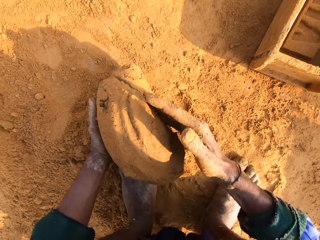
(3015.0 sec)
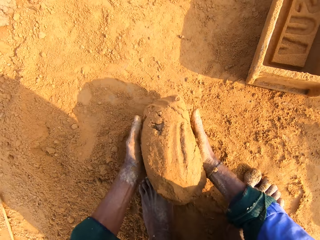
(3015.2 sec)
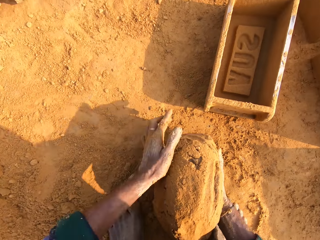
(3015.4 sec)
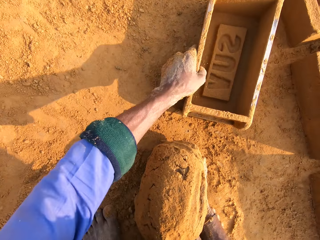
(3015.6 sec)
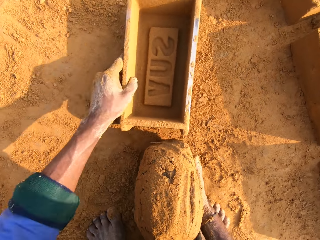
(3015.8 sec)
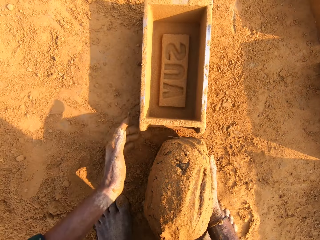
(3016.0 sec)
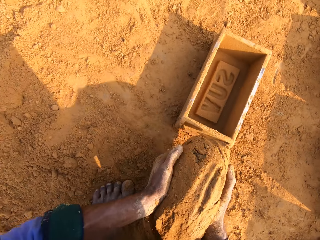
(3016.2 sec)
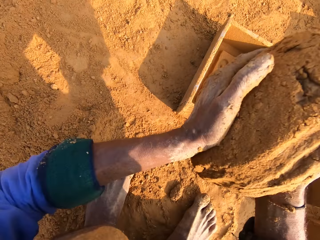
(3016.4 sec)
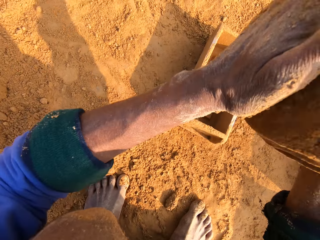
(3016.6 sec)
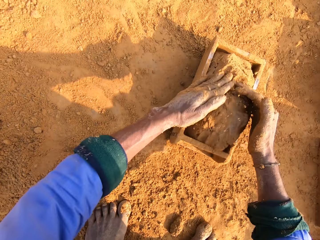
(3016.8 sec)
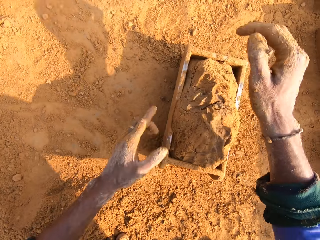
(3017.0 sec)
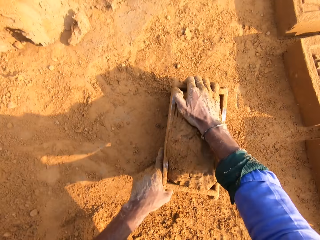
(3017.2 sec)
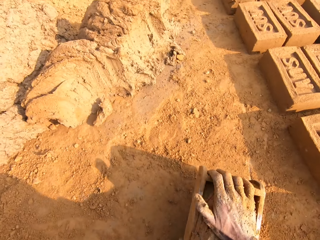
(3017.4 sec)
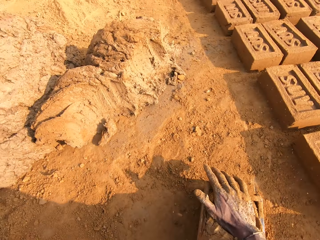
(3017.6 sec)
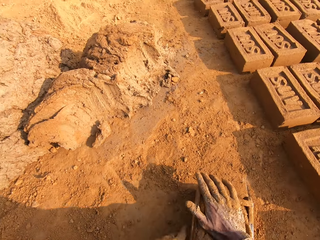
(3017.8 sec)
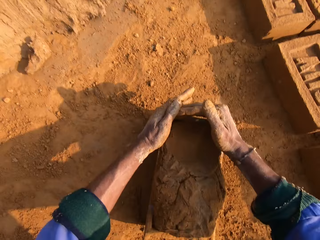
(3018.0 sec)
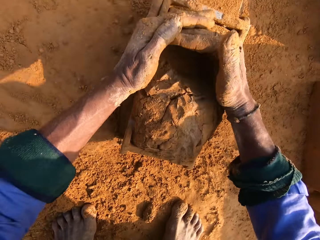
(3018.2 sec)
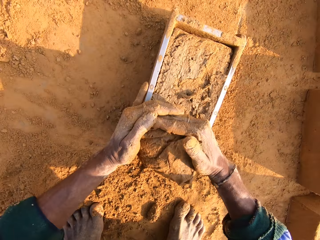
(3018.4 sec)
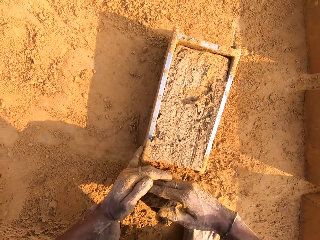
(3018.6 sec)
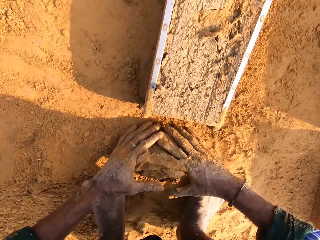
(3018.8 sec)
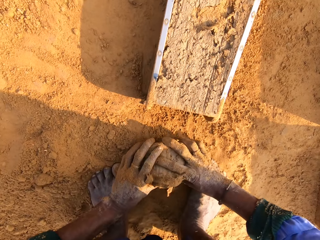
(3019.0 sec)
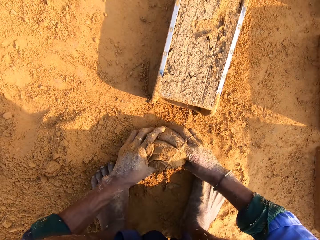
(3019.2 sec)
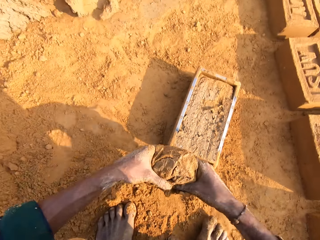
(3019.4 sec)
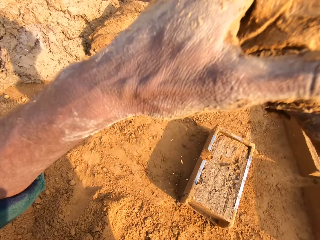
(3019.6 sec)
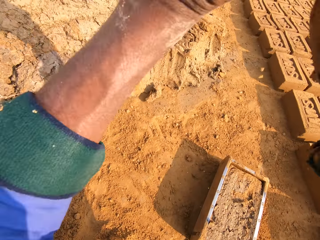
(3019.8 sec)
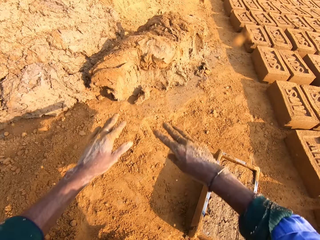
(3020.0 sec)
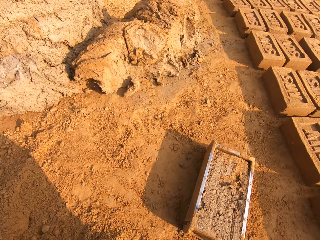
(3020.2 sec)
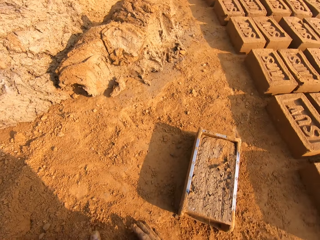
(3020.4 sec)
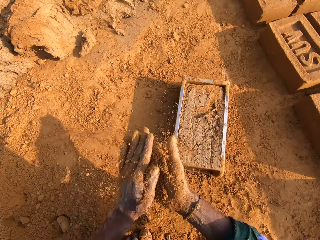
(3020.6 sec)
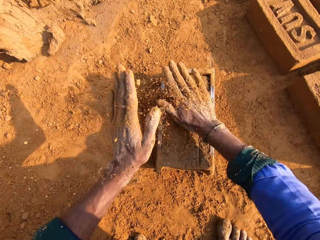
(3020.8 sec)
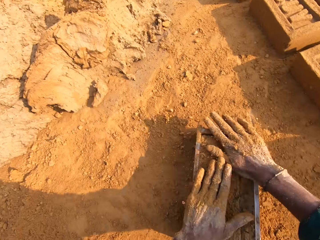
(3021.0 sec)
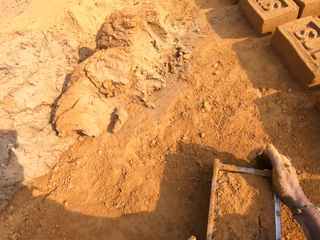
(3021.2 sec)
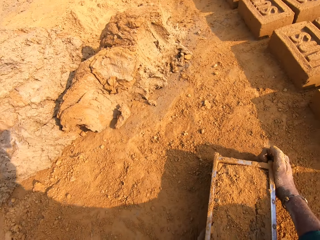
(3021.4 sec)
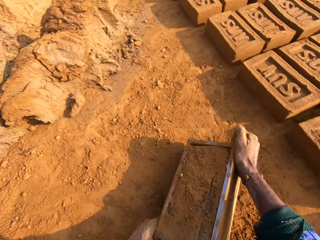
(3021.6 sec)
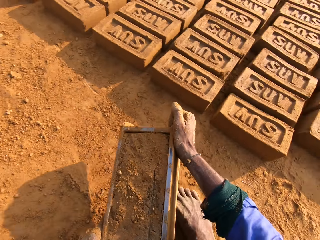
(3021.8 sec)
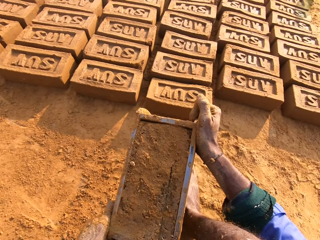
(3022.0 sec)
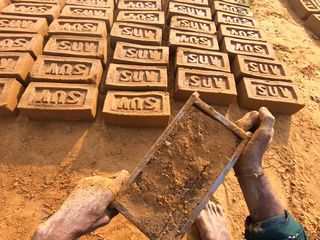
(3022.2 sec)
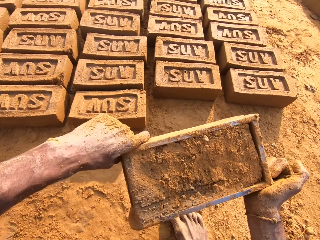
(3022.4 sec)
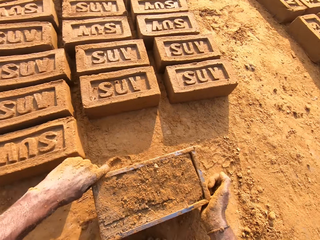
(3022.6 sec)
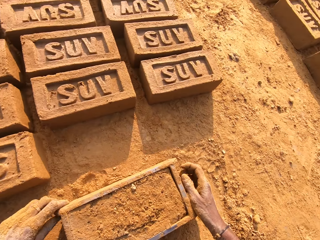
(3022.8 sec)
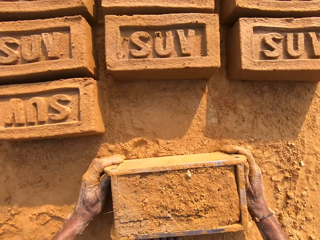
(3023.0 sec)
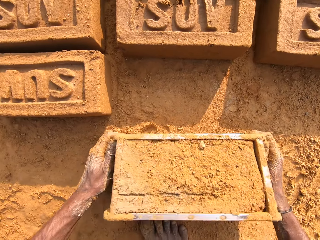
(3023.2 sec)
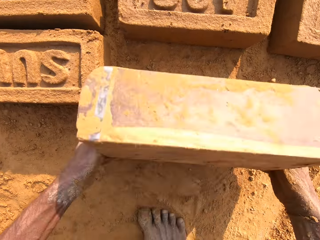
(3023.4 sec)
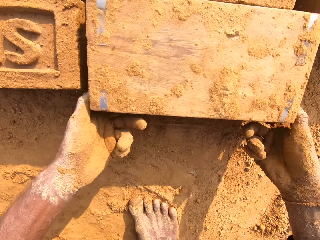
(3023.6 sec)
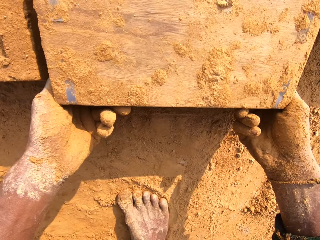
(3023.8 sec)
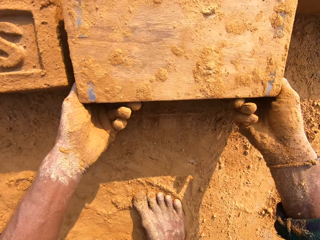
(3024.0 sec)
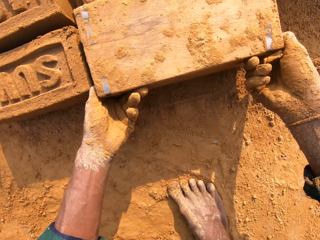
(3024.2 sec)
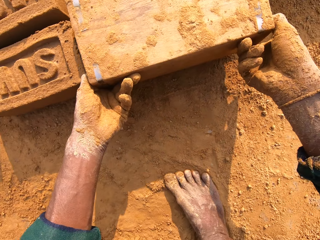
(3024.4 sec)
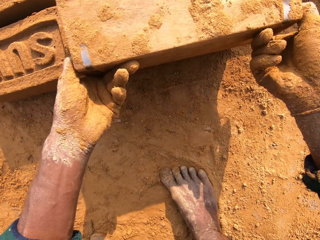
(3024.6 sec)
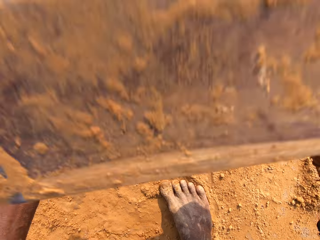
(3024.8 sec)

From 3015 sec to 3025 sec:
The camera wearer picks the mud. They move the brick mould. They pick the brick mould. They put the clay in the brick mould. They press the mud. They cut the clay. They pick the mud. They drop the clay on the heap. They throw the mud. They collect soil with their hands. They touch the soil. They put the soil on the clay. They pick the brick mould with the mud. They put the brick mould on the ground. They drop the brick mould. They flip the brick mould. They remove the brick clay from the brick mould.

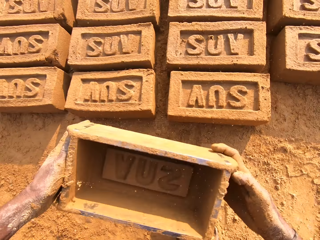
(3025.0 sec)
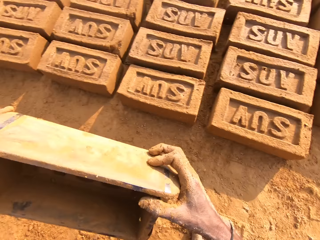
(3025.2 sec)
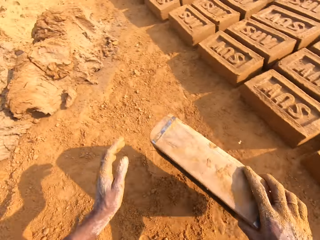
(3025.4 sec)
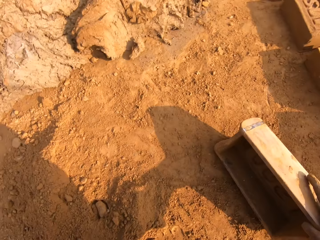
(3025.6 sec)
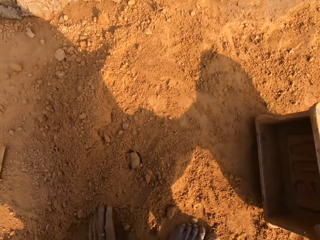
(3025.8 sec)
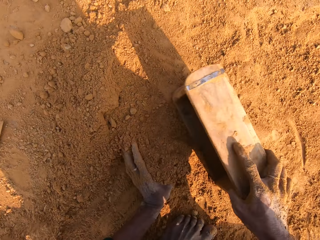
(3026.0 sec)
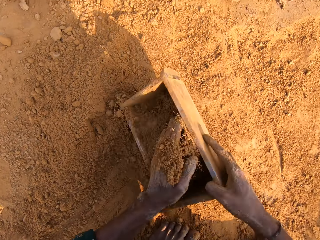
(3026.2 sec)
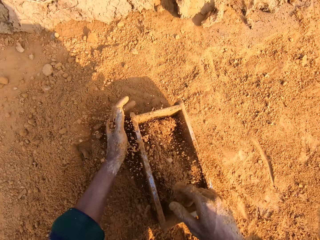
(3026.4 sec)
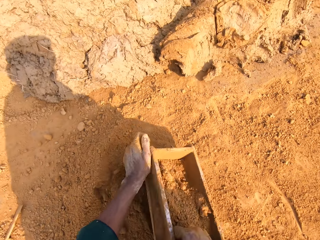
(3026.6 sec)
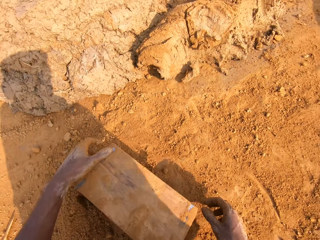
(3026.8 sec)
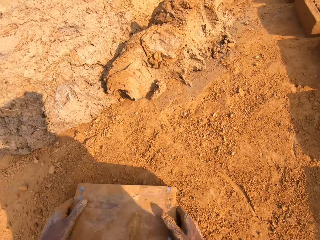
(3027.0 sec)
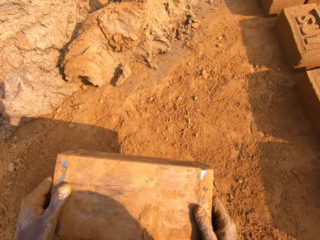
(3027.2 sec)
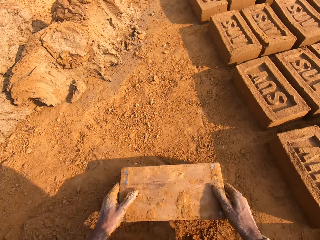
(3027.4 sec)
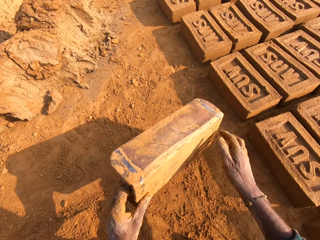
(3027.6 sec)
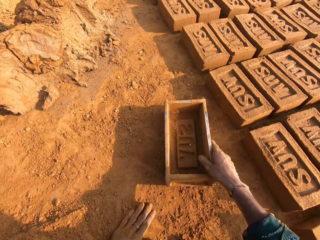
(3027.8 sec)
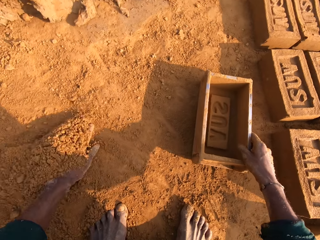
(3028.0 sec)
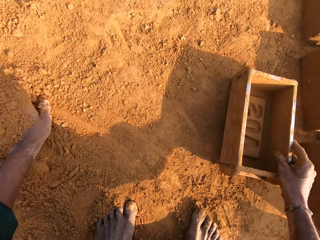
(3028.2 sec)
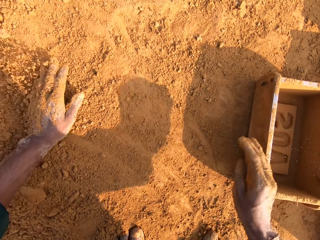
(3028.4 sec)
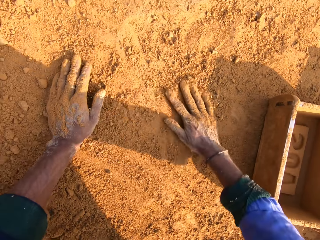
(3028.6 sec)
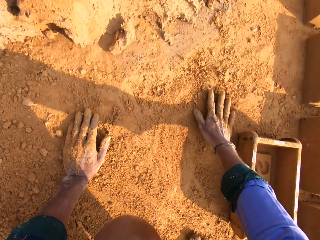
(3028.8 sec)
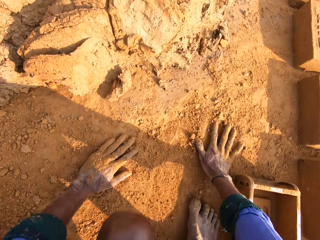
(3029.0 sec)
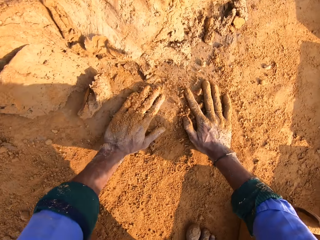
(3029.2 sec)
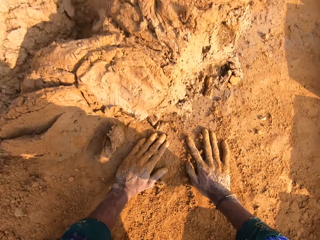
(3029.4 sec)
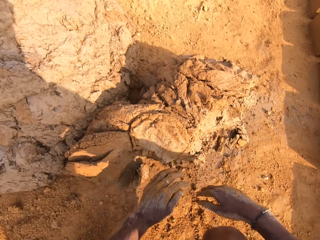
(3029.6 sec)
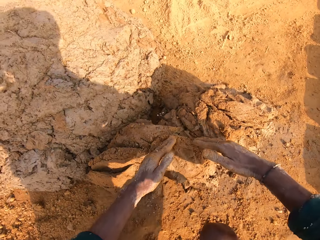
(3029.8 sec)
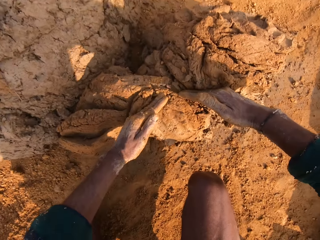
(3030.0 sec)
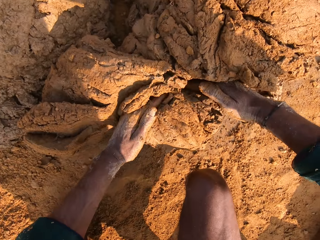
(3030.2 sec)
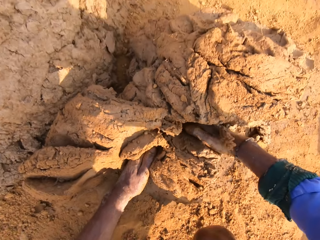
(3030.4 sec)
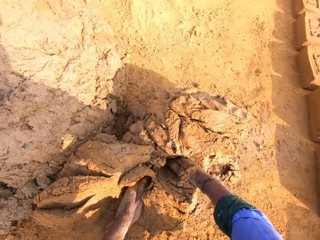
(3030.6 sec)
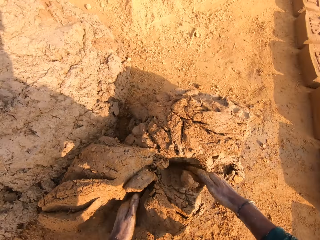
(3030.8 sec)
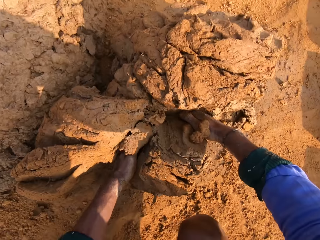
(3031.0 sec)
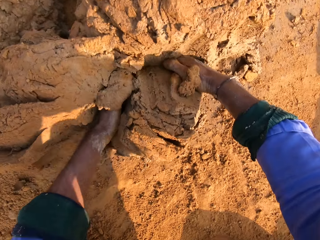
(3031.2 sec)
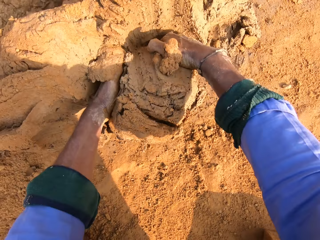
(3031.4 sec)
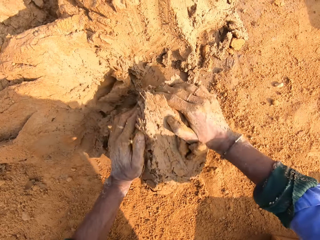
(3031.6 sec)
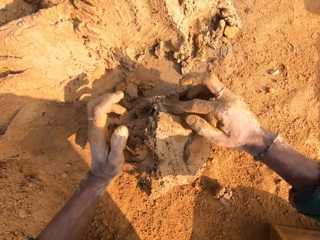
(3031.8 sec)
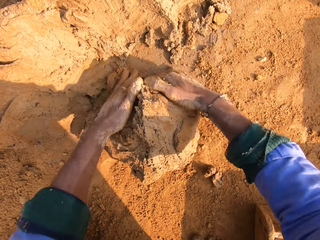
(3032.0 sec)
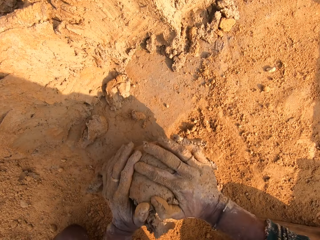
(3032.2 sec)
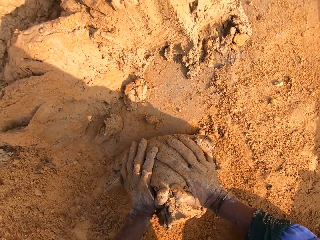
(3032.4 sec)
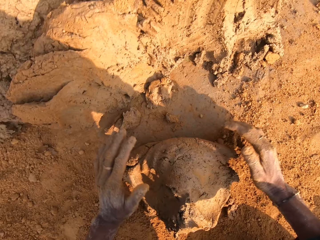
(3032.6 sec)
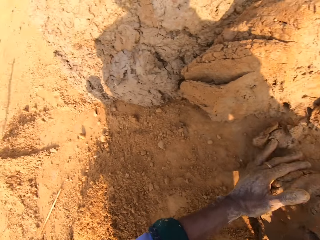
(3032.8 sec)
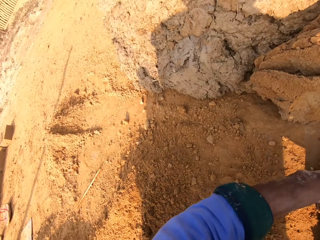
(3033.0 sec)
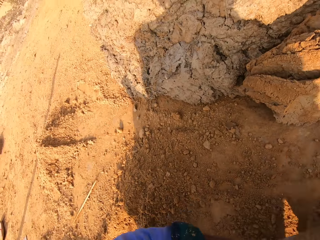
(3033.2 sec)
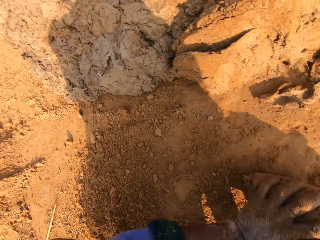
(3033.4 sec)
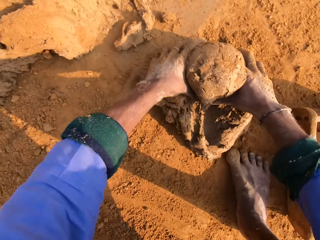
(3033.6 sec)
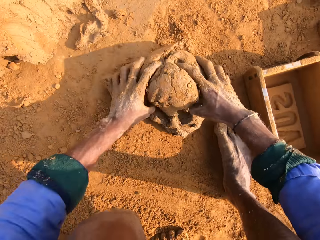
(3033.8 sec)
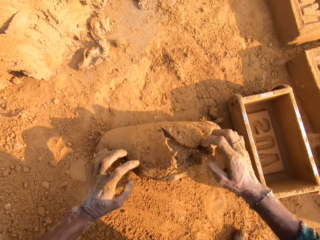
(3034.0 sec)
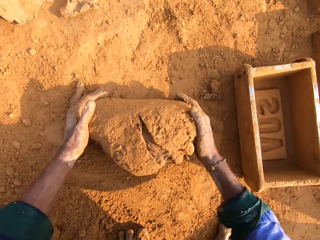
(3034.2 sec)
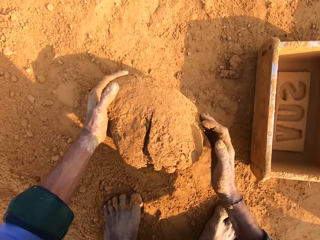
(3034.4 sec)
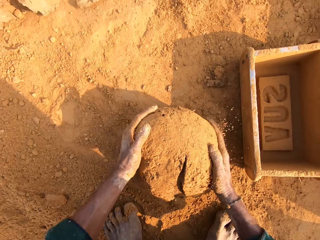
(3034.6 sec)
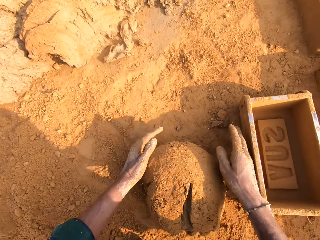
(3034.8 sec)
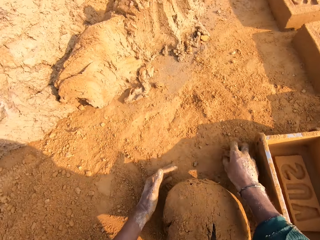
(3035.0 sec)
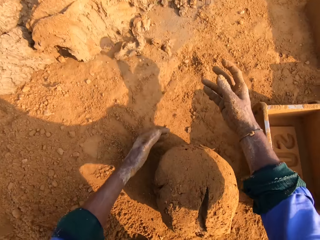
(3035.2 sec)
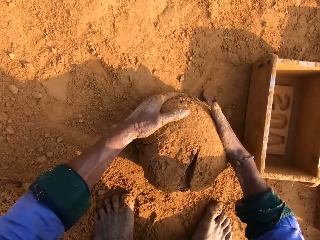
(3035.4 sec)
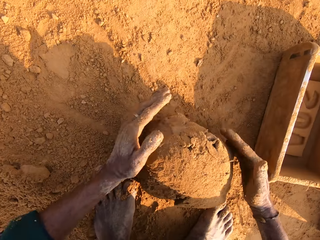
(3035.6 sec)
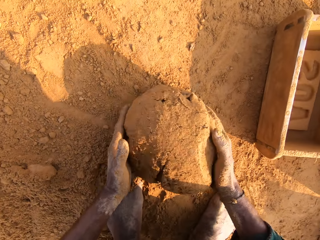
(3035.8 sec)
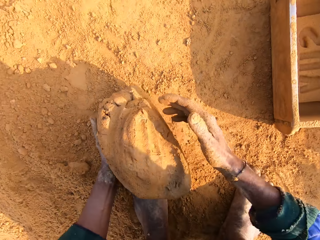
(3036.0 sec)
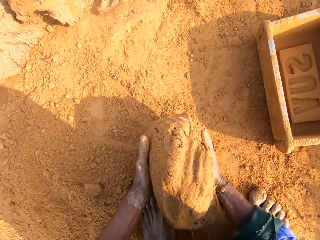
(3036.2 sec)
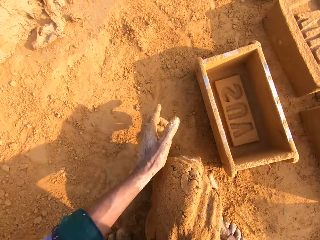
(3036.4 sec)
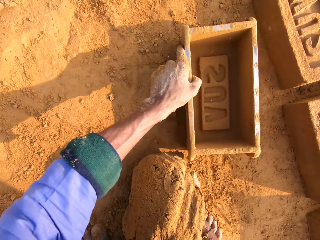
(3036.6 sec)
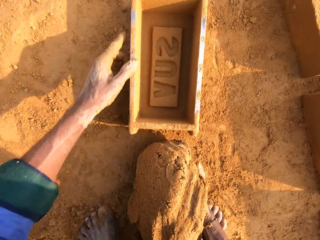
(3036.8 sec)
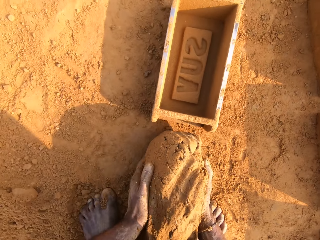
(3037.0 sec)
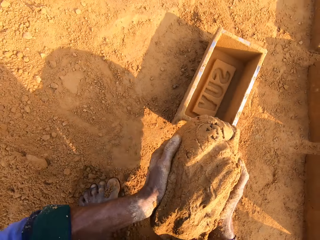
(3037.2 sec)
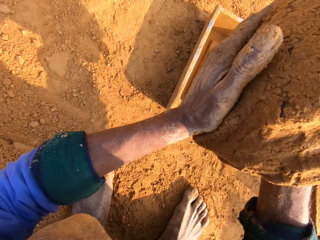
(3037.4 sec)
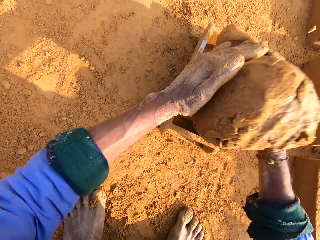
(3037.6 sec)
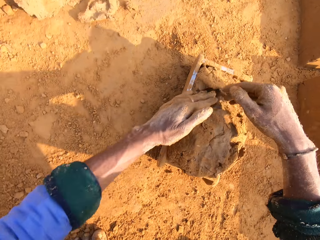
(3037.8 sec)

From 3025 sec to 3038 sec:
The camera wearer removes the mud brick. They put the brick mold on the ground. They put soil in the brick mold. They pour the soil. They remove soil in the brick mold. They put the brick mold on the ground. They spread the soil with hands and touch the soil. They cut clay or mud with hands. They roll the mud. They mold the clay. They pick up the mud. They move the brick mold. They pick up the brick mold.
